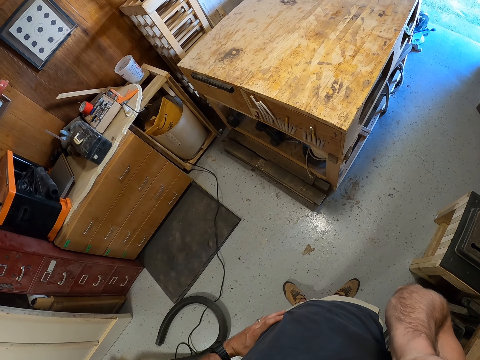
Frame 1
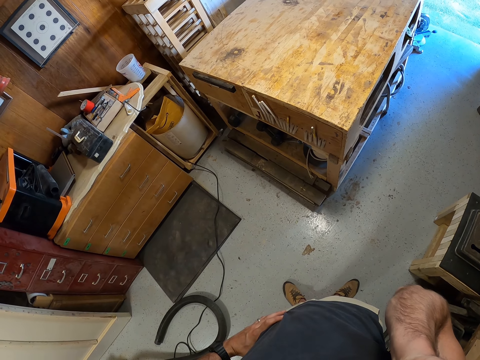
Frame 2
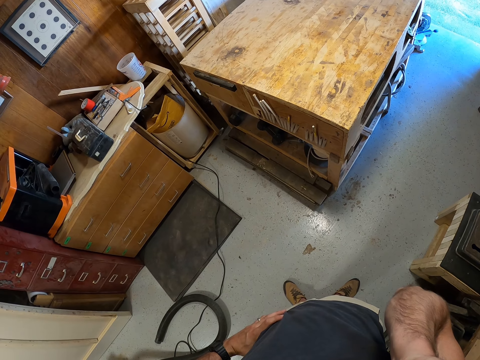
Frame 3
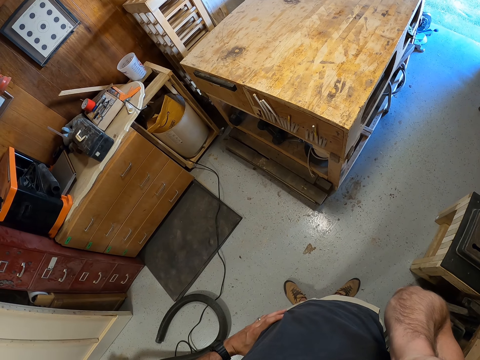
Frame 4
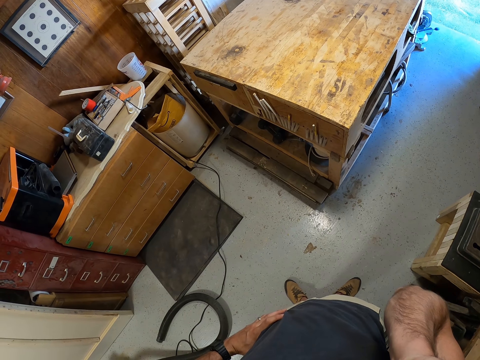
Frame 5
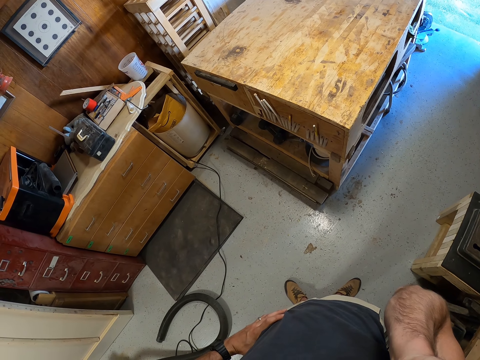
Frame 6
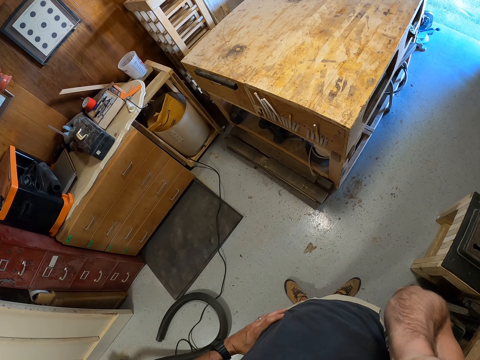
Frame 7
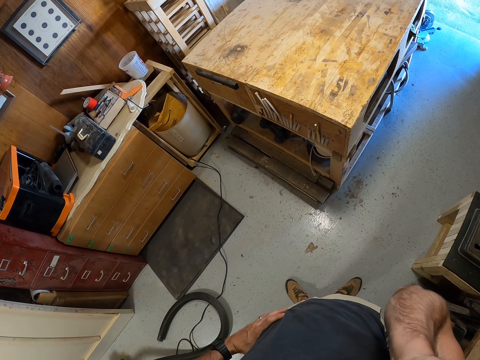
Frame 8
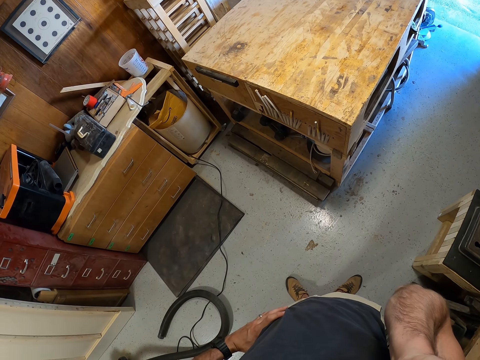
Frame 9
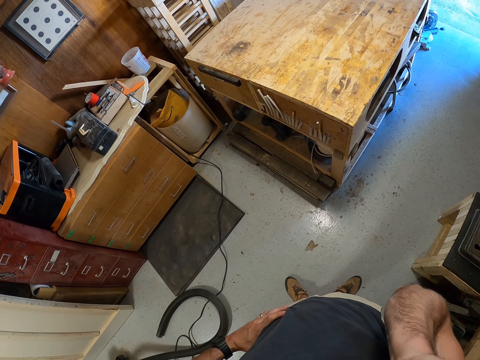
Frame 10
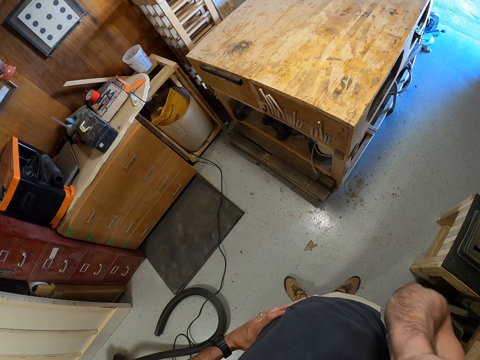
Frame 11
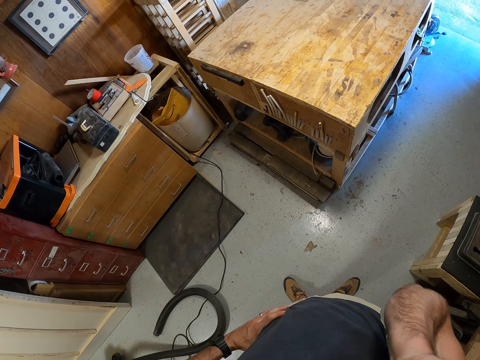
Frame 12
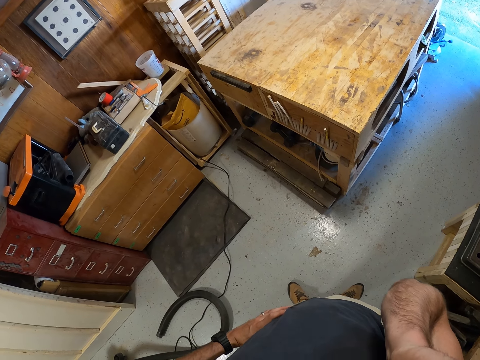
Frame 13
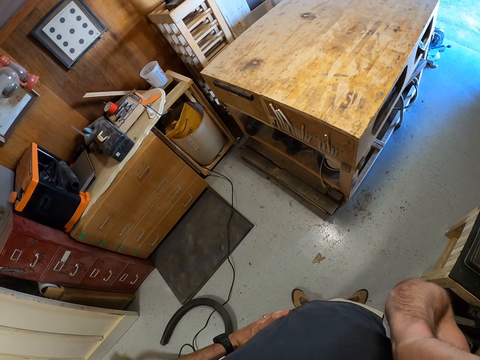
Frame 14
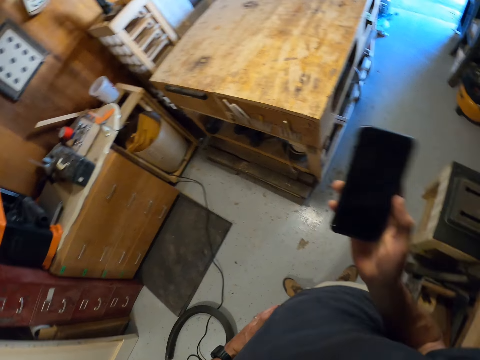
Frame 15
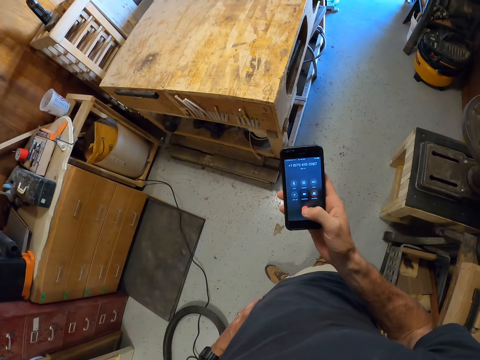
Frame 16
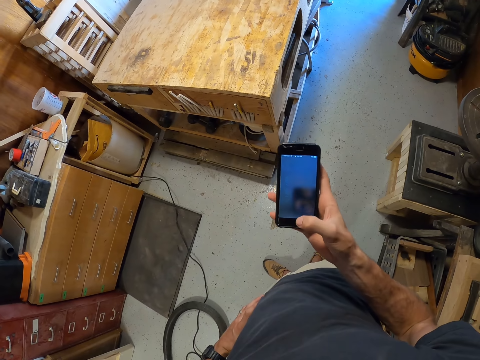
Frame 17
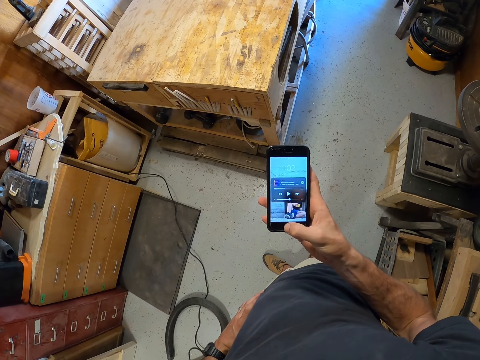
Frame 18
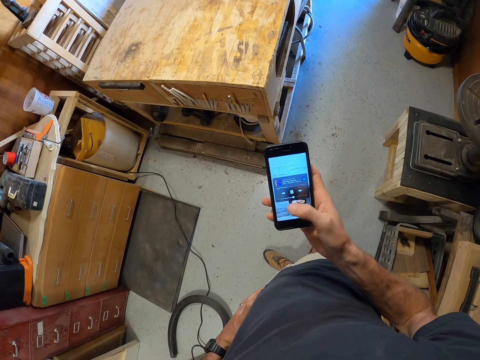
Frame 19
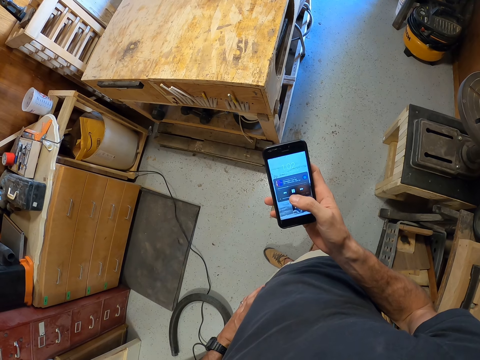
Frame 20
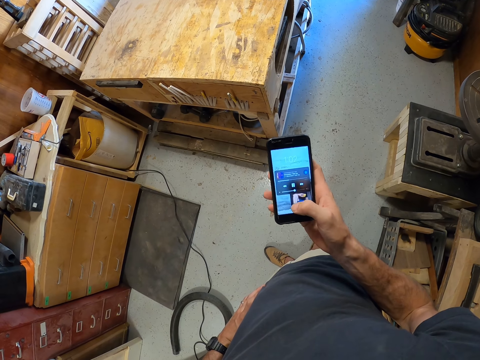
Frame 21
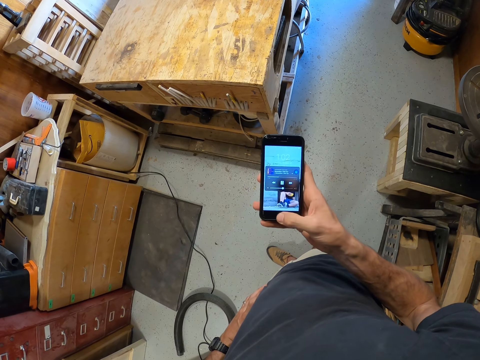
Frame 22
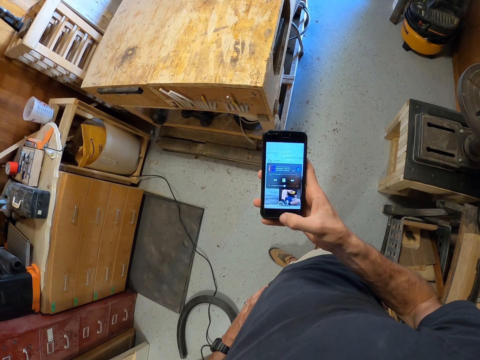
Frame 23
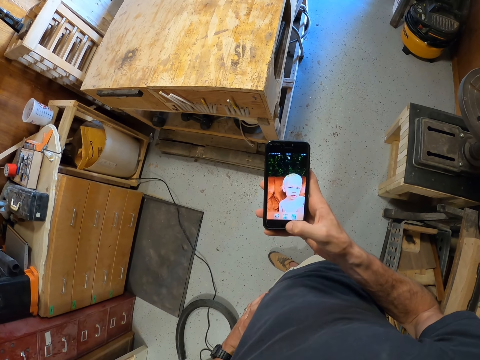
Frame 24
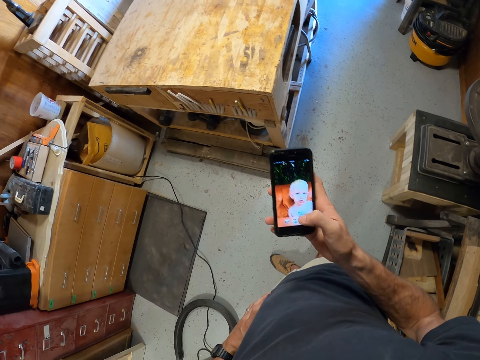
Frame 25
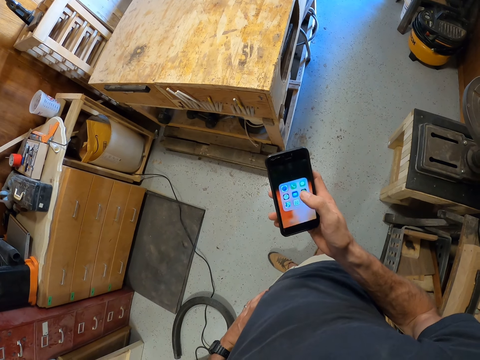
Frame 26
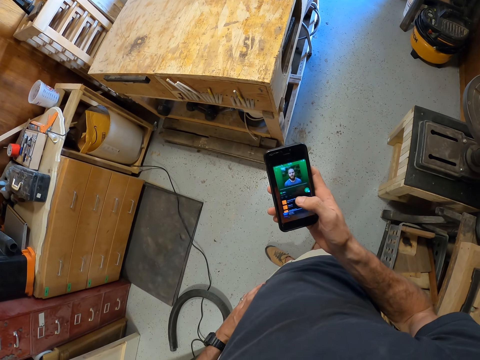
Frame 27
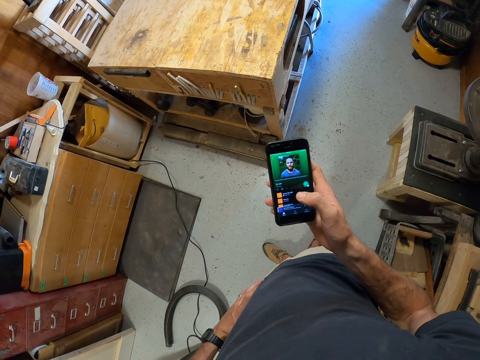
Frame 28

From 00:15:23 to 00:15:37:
The camera wearer drops the phone back. He operates the phone with his right hand.

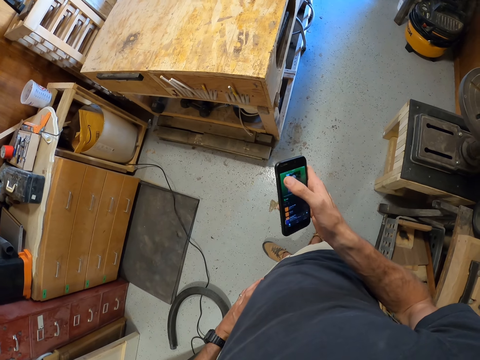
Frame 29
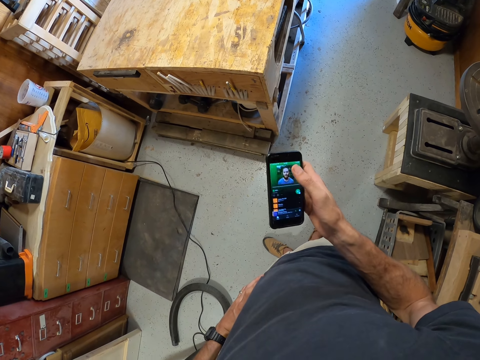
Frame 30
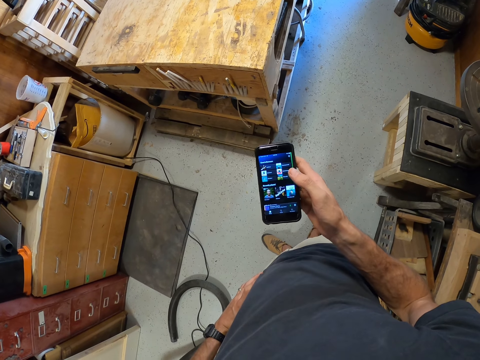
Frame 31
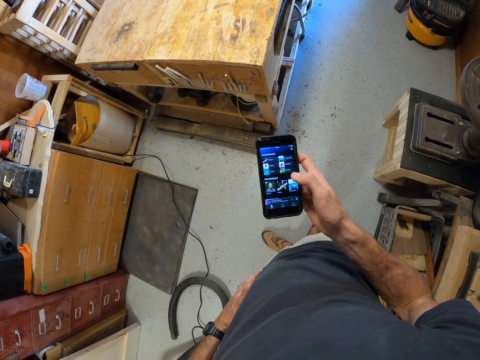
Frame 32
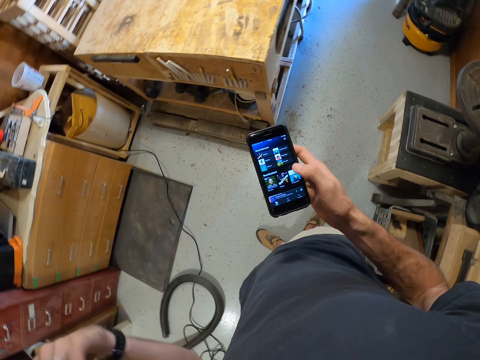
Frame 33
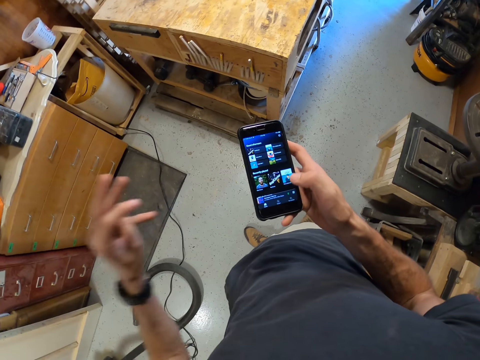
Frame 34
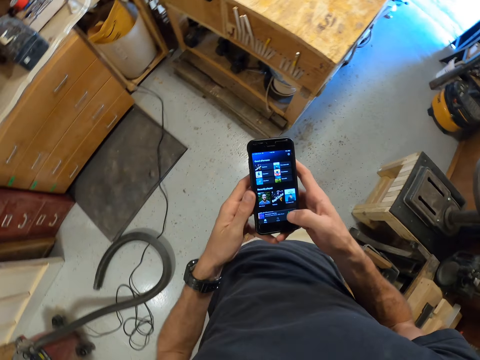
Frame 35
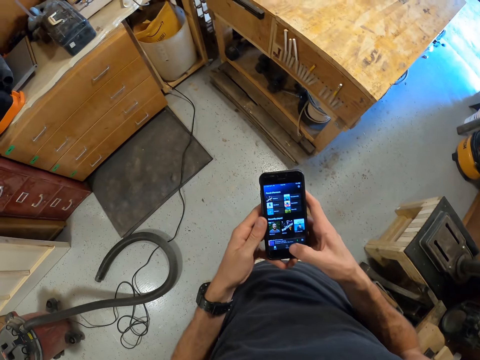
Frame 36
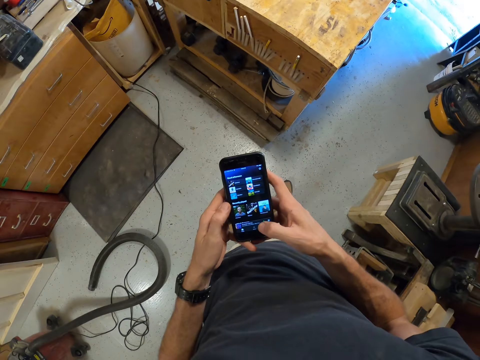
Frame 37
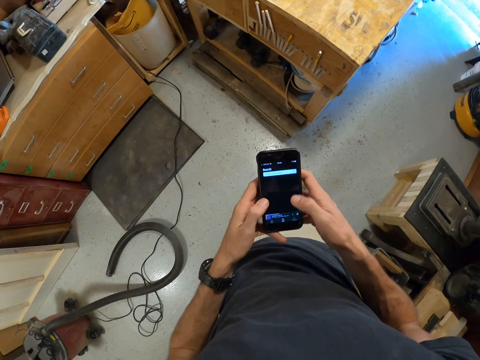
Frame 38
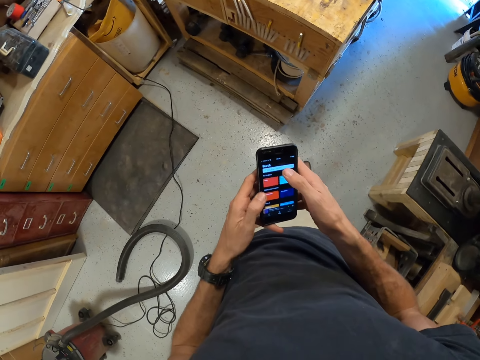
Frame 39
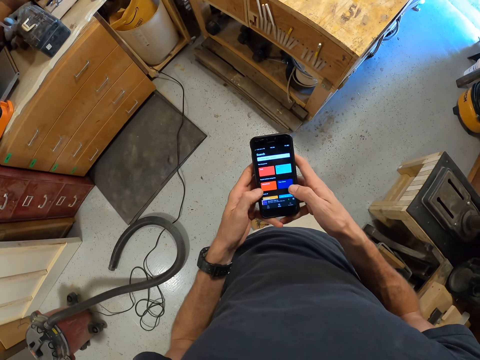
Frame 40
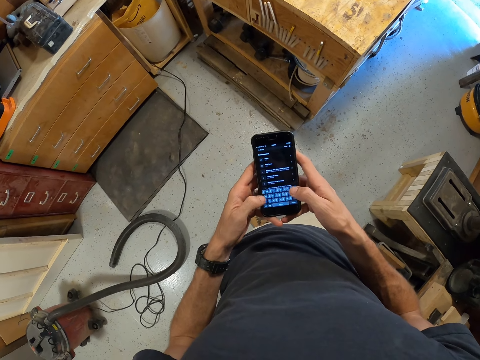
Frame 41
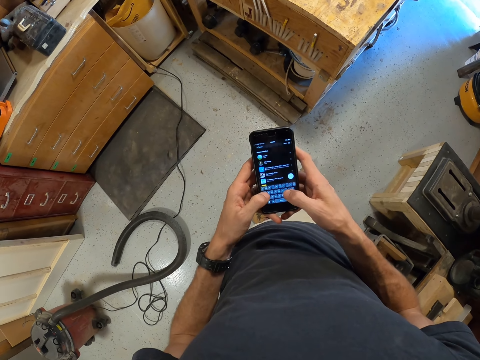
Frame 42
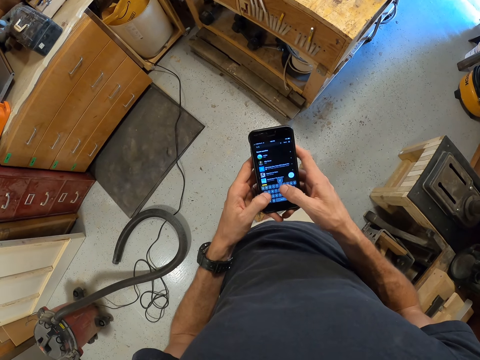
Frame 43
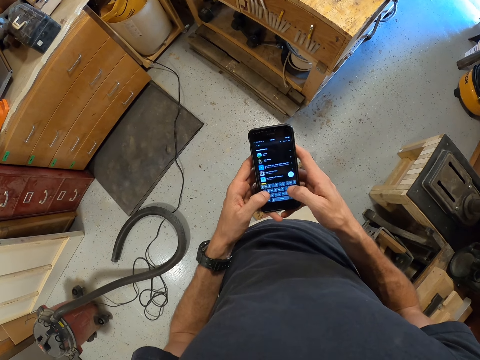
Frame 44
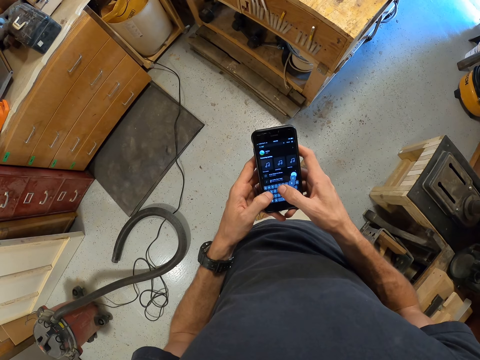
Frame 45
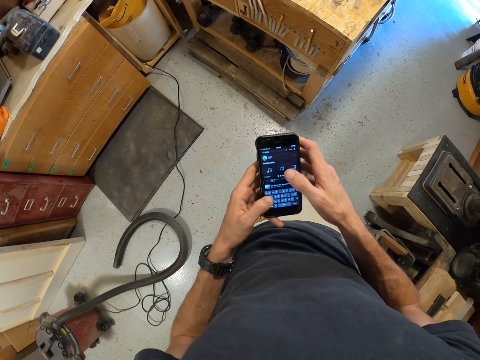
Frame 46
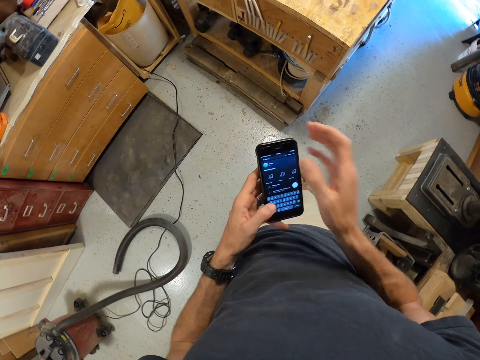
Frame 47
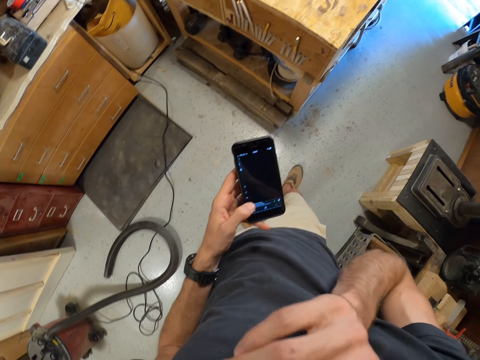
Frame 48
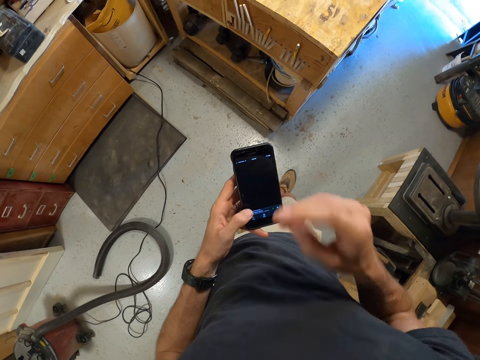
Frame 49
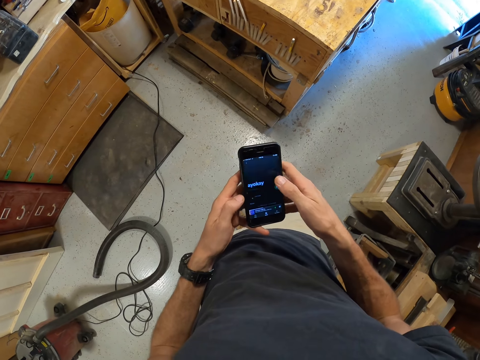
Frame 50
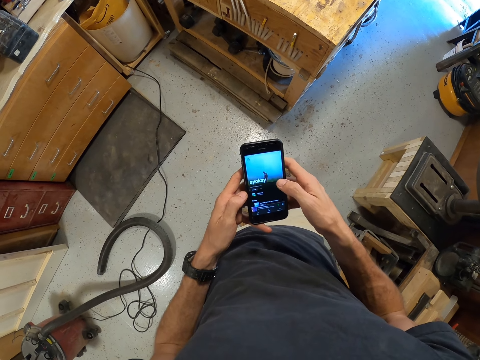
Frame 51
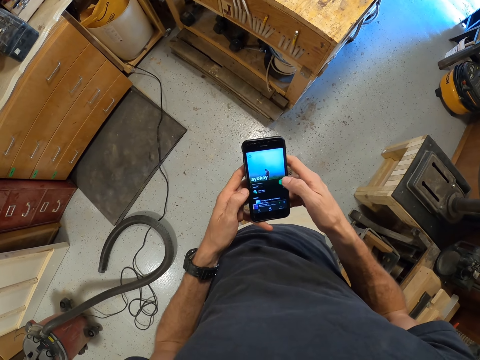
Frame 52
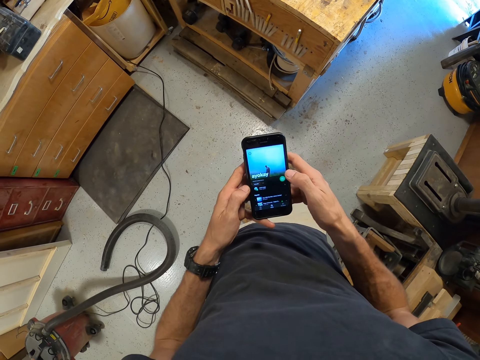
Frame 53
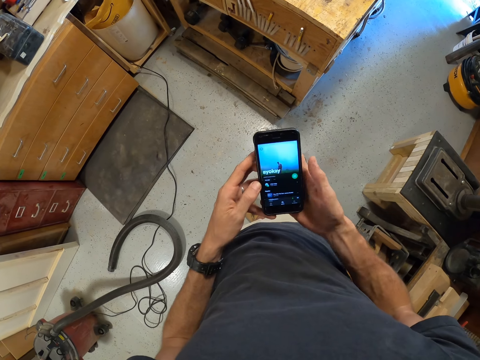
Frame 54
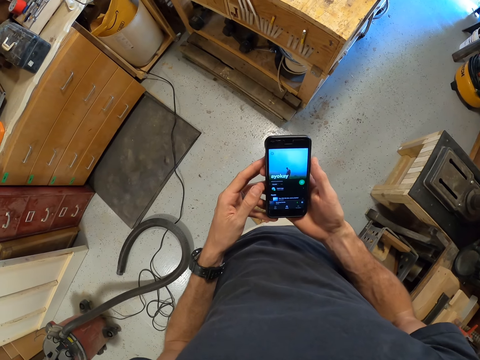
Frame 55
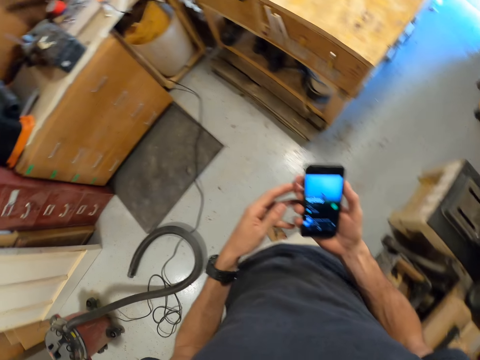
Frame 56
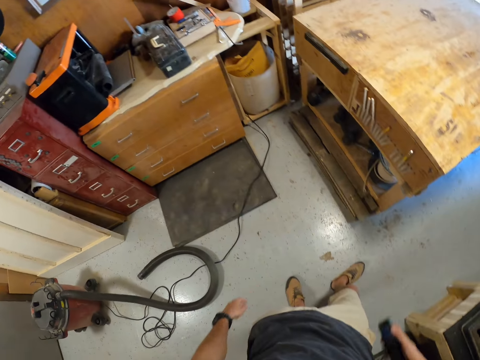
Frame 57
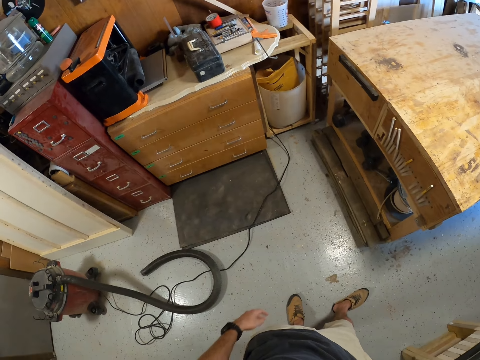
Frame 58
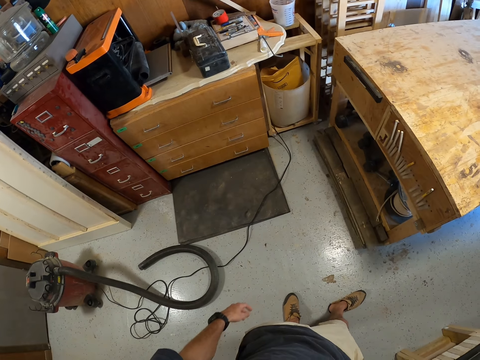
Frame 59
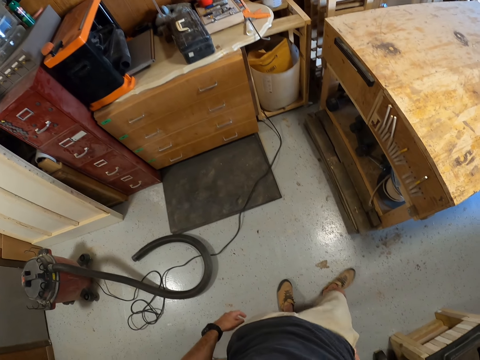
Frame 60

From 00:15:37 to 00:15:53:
The camera wearer shakes his left hand. He stretches his hand to the phone. He holds the phone with his hands. He operates the phone with both hands. He lifts his right hand. He wipes the hand on his face. He drops the hand to the phone. He operates the phone with his right hand. He lifts his left hand from the phone. He puts the phone in his pocket with his right hand.
